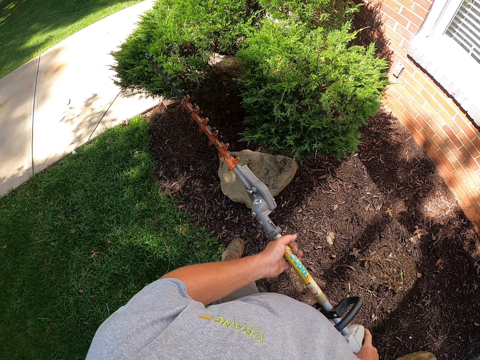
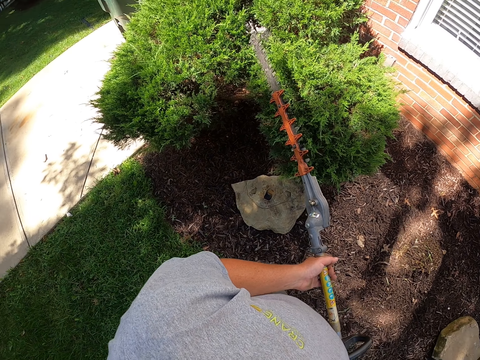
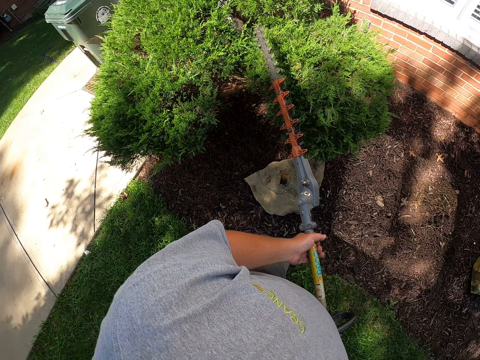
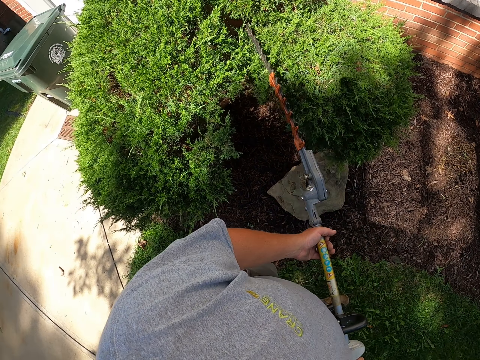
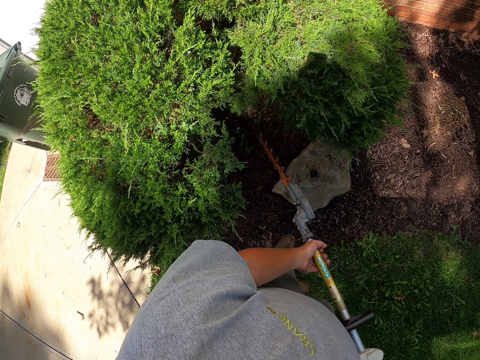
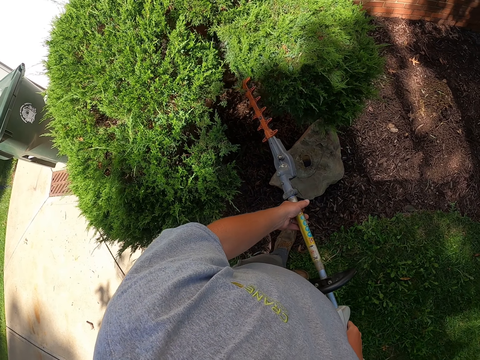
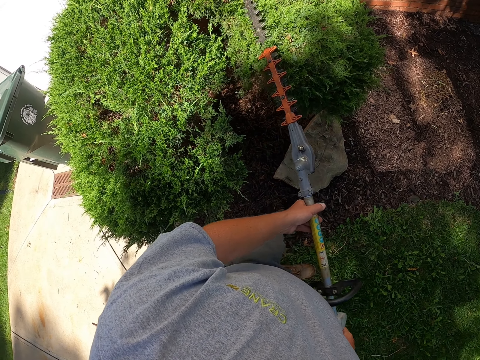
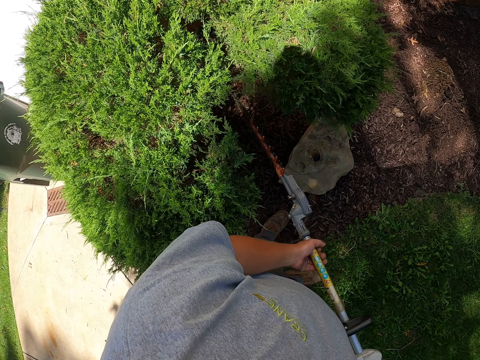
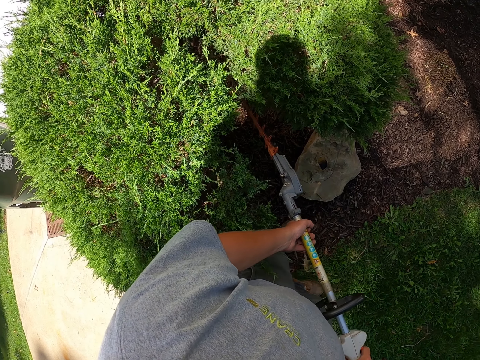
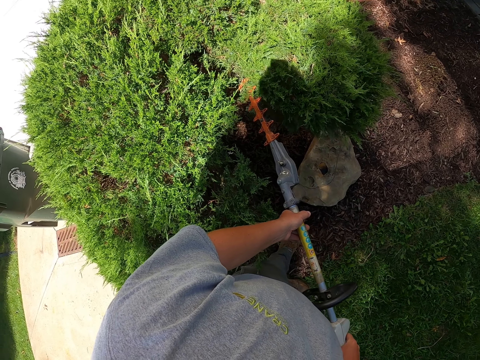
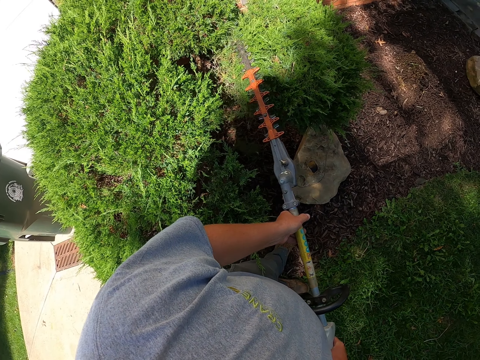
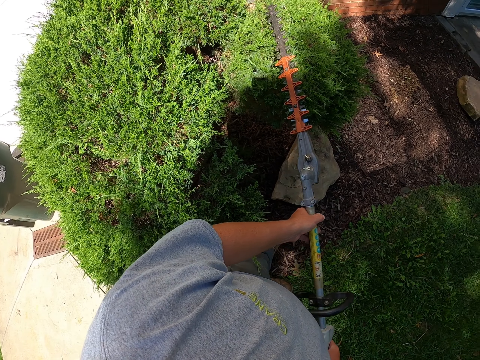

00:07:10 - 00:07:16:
The camera wearer trims trees with the hedge trimmer.

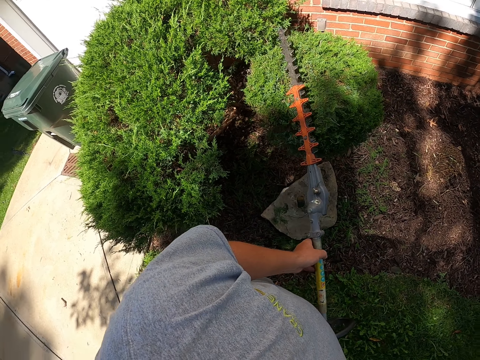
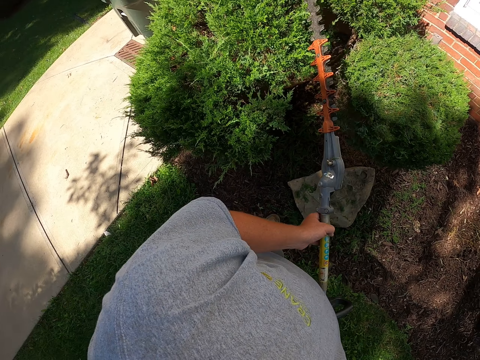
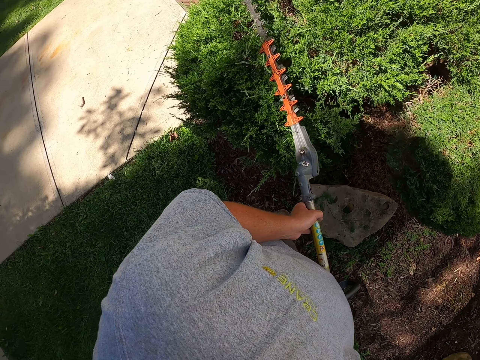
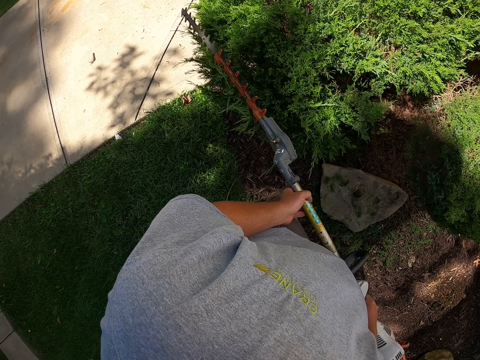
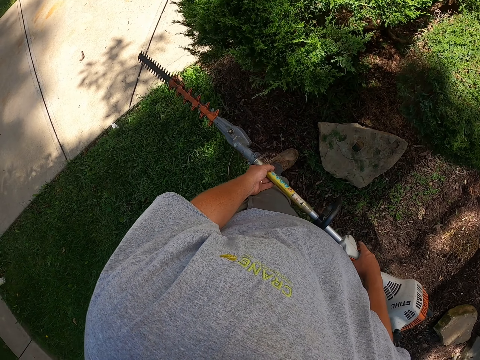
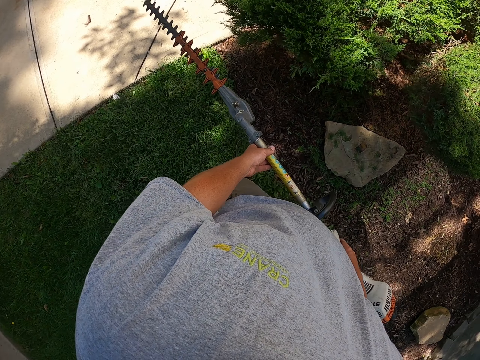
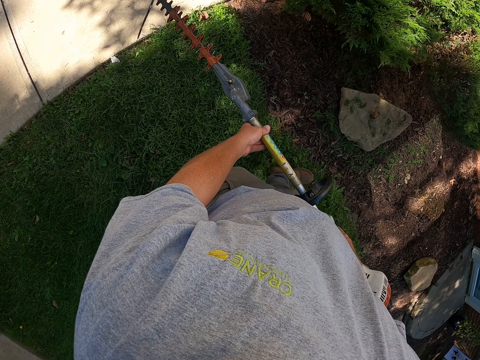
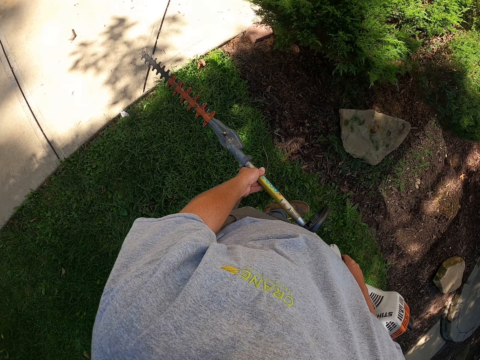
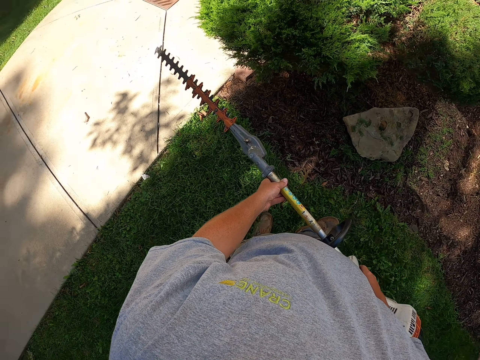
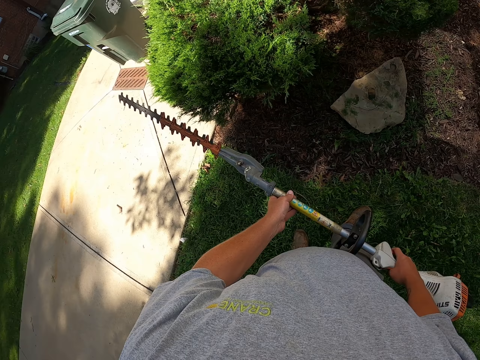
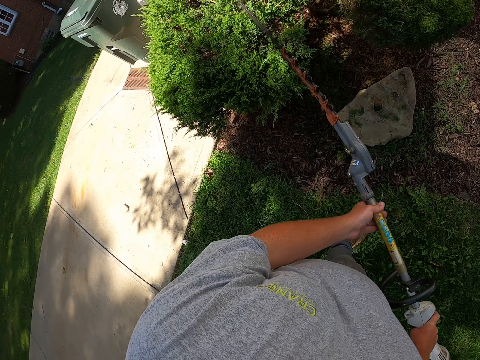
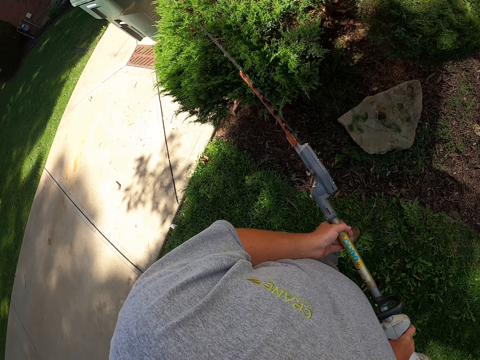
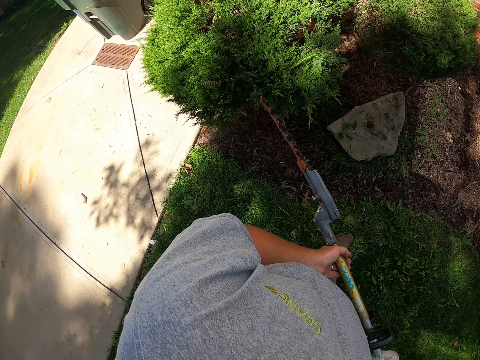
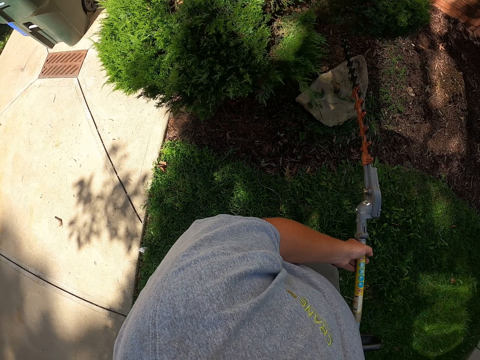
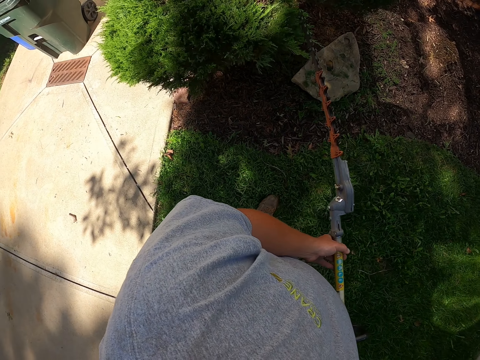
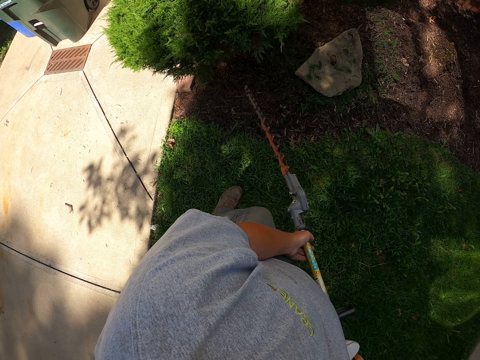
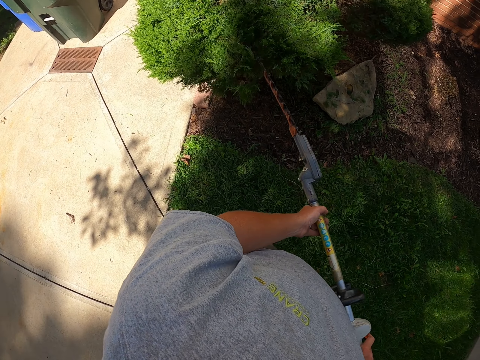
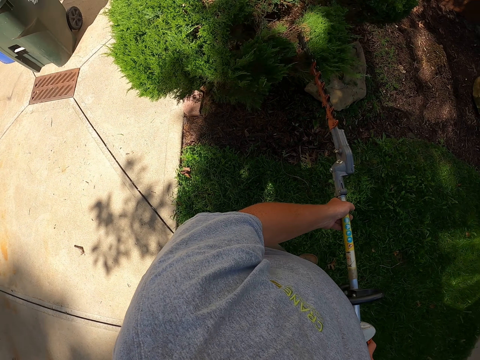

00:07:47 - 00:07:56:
The camera wearer moves backwards. They stare at the trees. They trim the trees with the hedge trimmer.

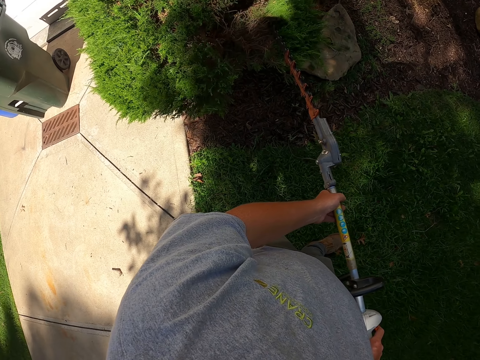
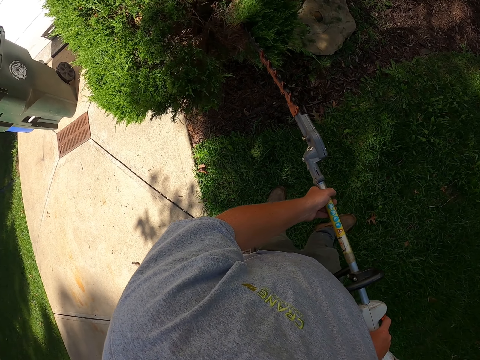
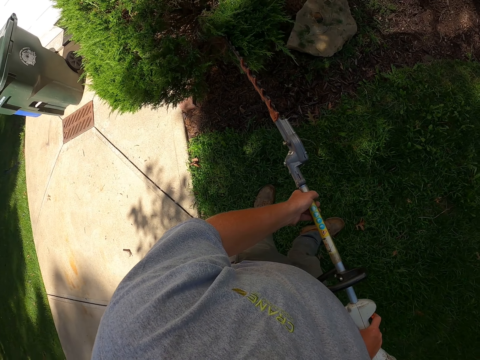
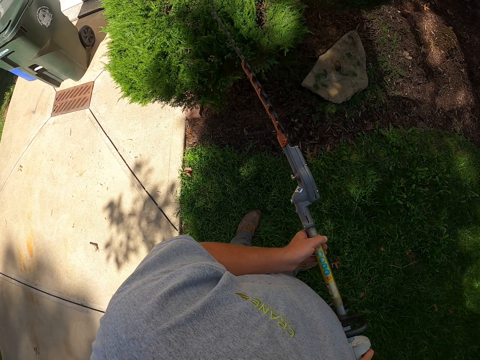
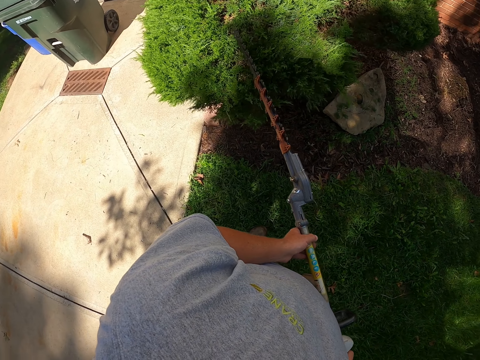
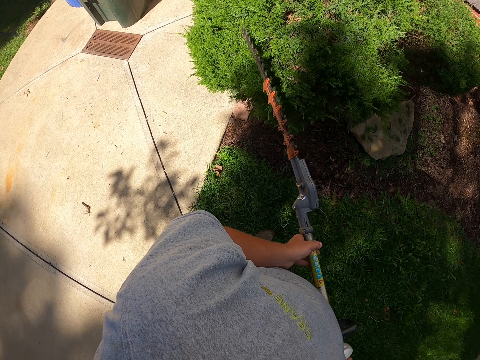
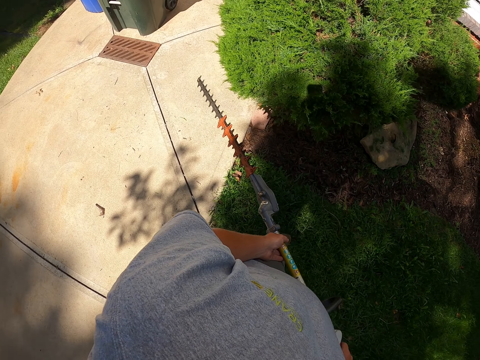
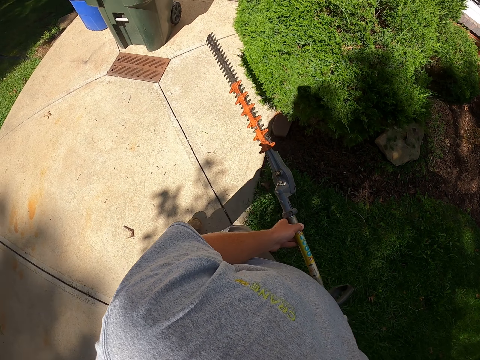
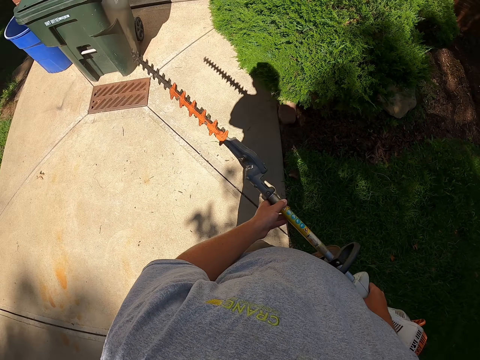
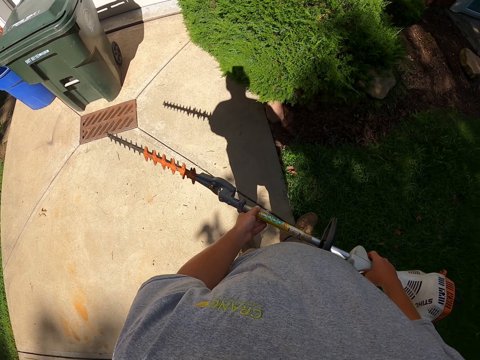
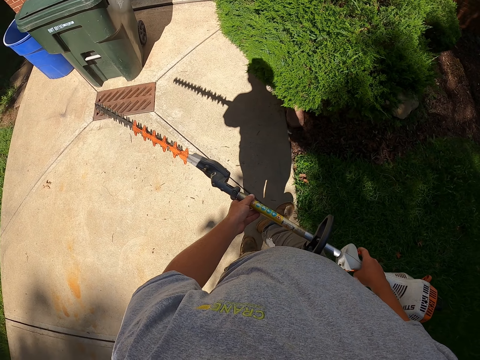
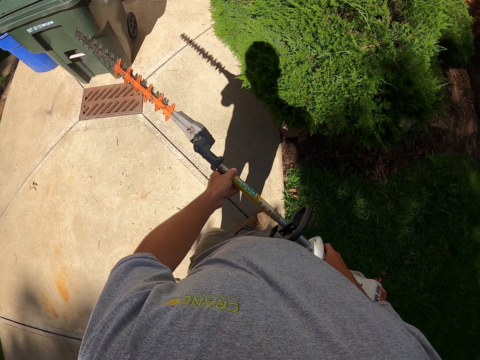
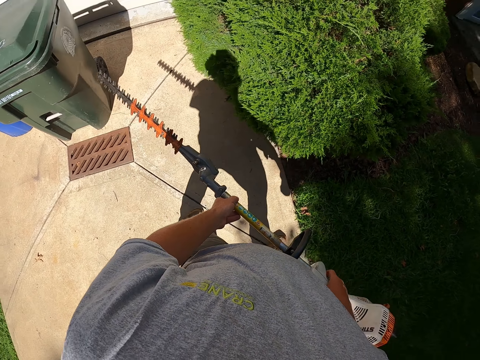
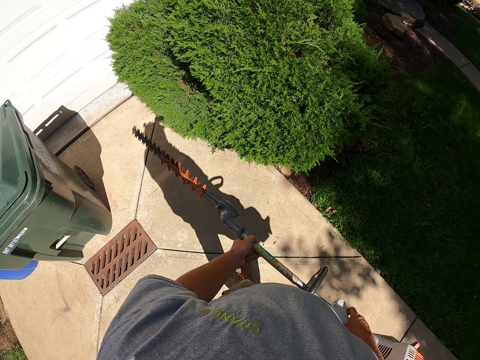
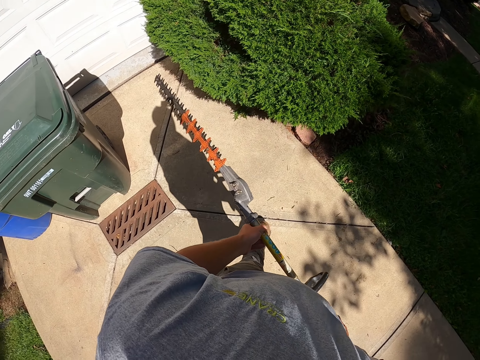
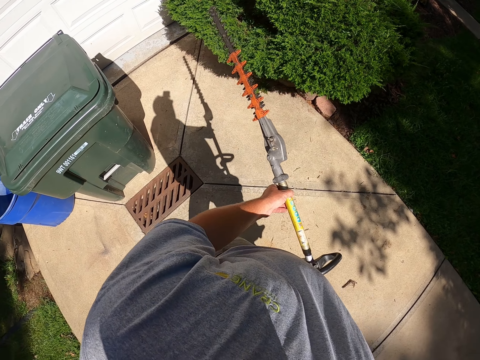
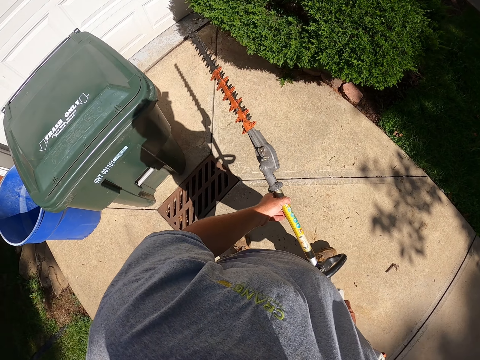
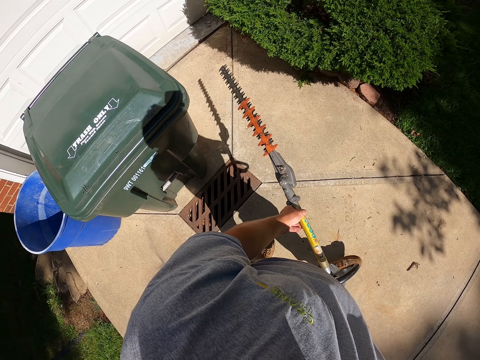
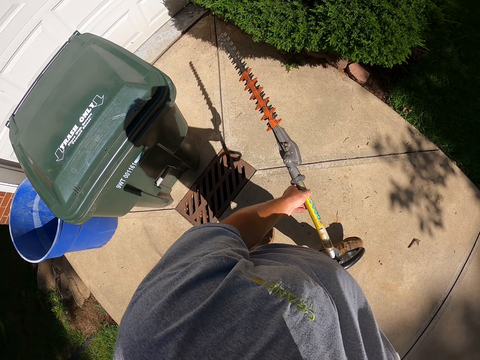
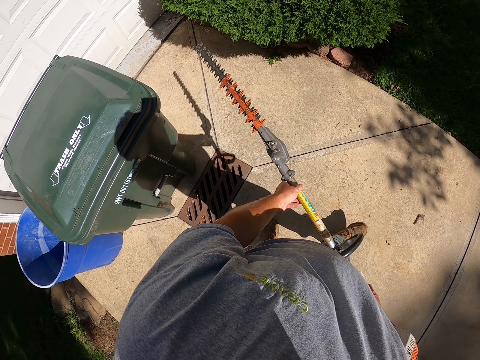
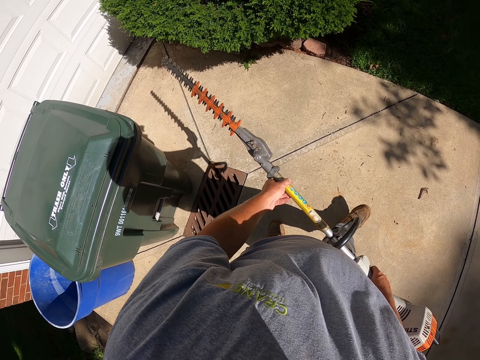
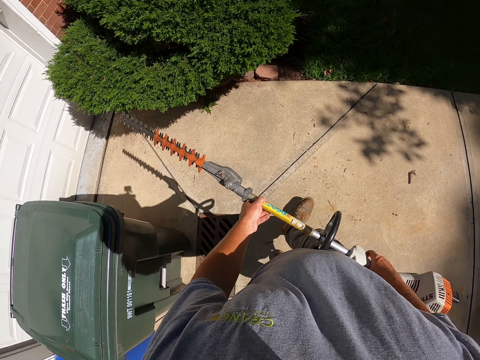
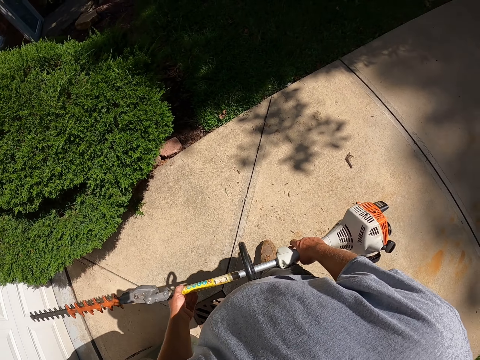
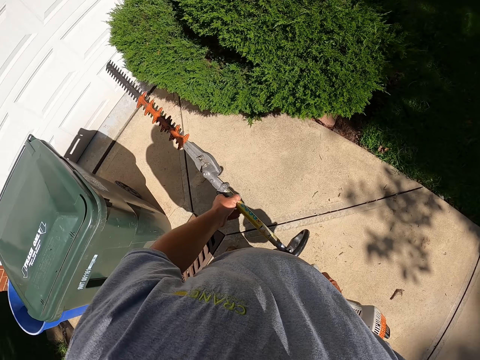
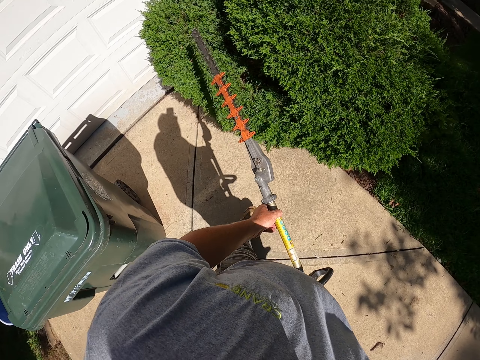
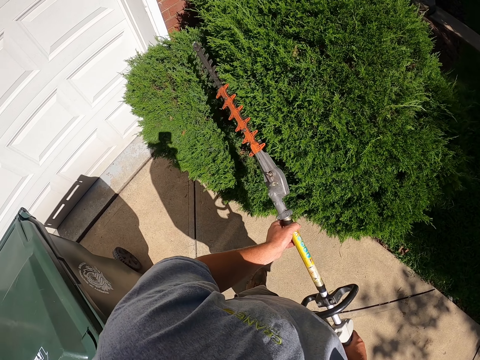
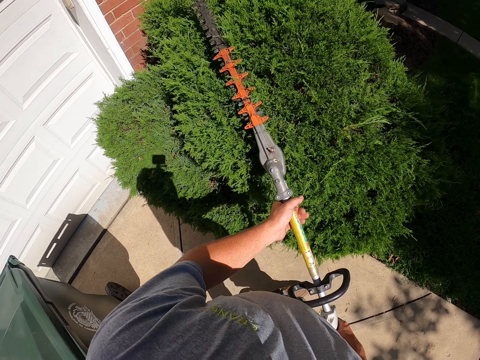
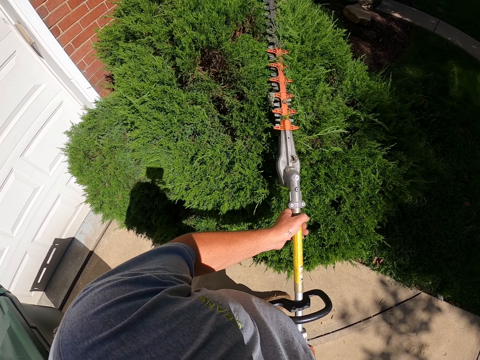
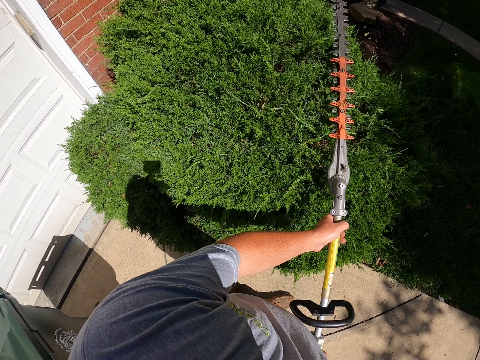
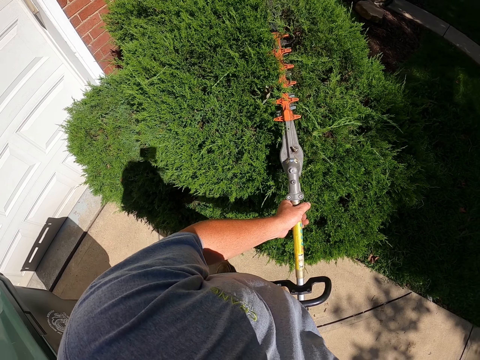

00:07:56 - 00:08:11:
The camera wearer walks at the compound. They stare at the trees. They move the leg. They walk towards the trees. They trim the trees with the hedge trimmer.
